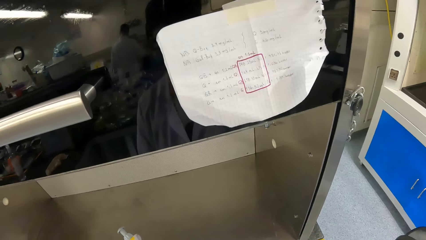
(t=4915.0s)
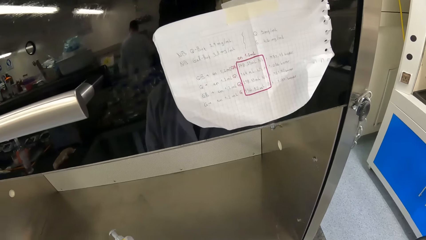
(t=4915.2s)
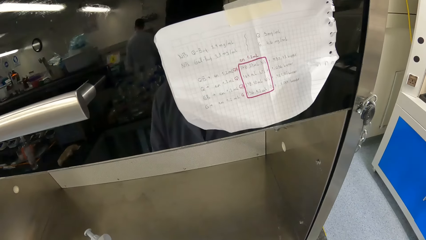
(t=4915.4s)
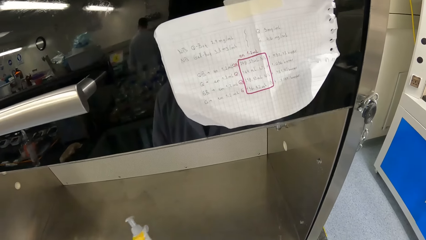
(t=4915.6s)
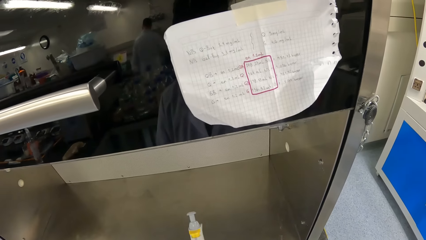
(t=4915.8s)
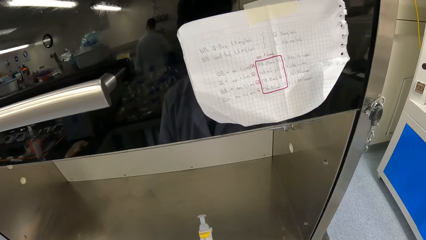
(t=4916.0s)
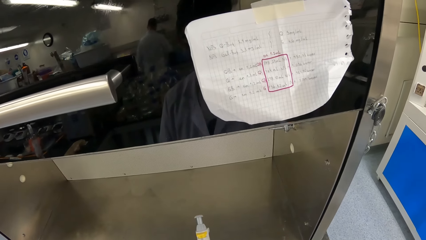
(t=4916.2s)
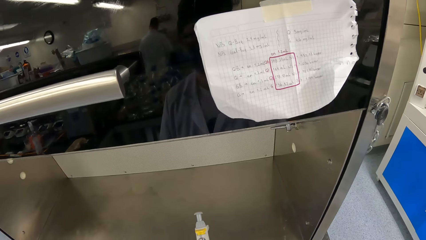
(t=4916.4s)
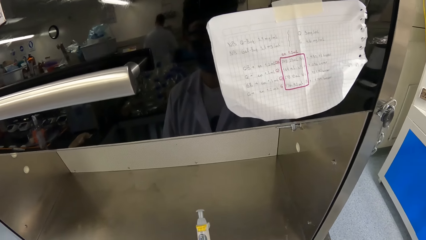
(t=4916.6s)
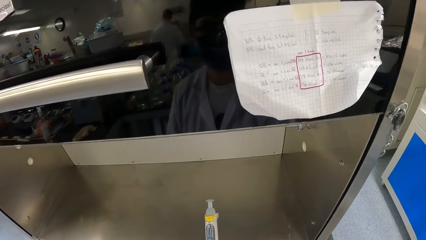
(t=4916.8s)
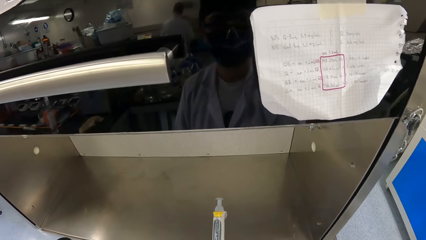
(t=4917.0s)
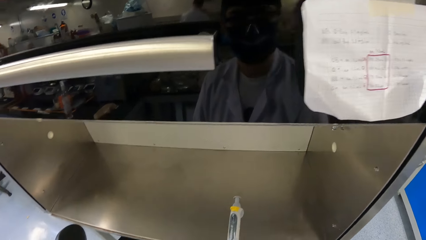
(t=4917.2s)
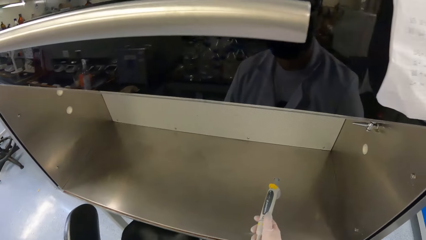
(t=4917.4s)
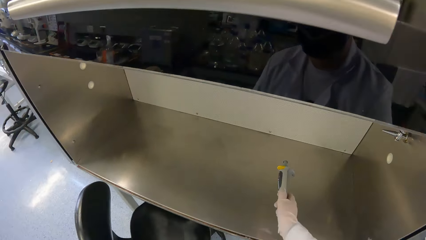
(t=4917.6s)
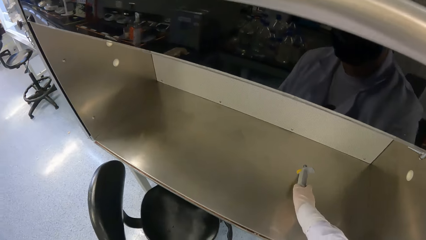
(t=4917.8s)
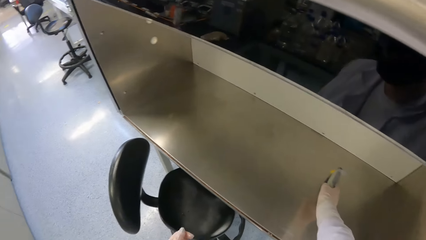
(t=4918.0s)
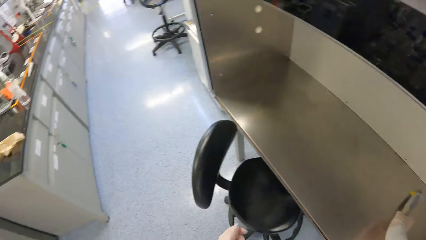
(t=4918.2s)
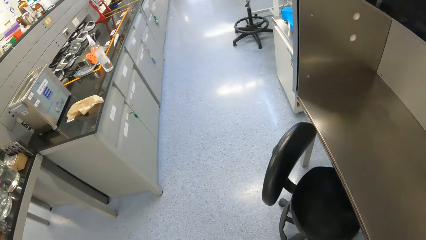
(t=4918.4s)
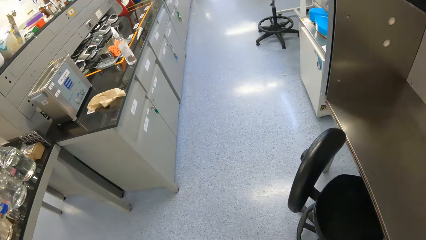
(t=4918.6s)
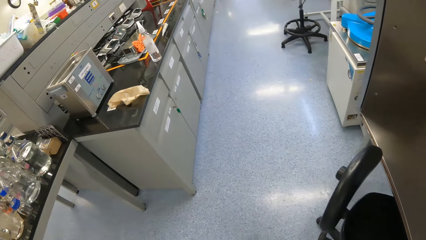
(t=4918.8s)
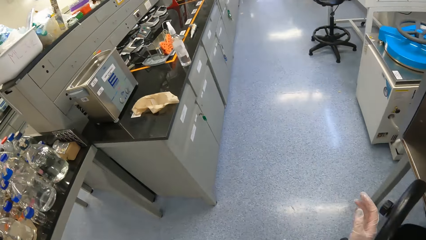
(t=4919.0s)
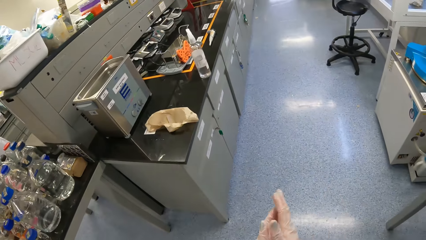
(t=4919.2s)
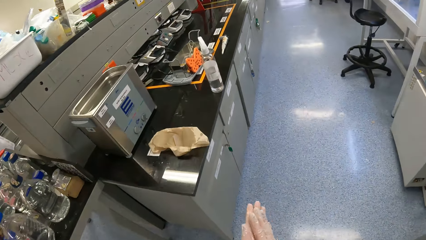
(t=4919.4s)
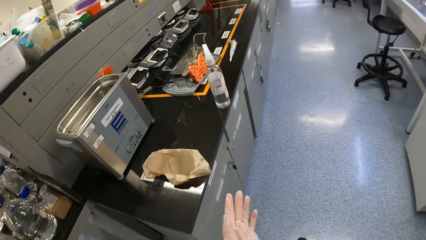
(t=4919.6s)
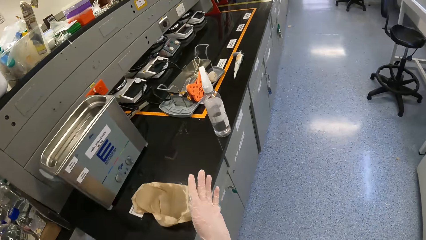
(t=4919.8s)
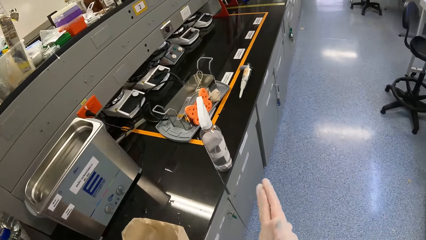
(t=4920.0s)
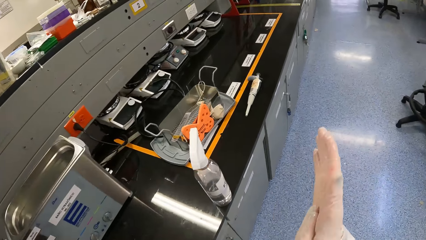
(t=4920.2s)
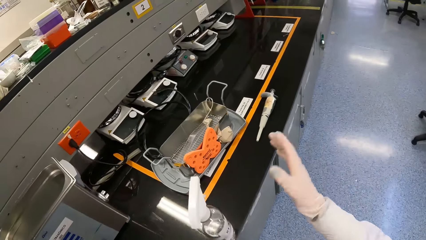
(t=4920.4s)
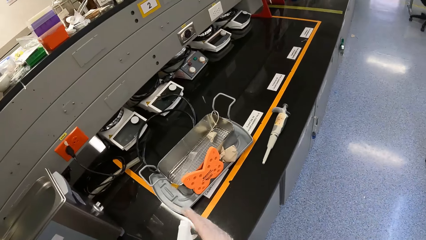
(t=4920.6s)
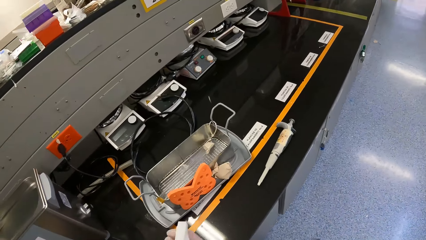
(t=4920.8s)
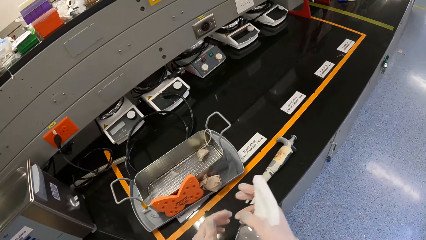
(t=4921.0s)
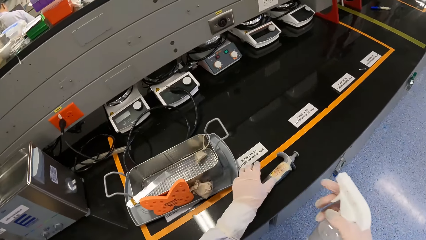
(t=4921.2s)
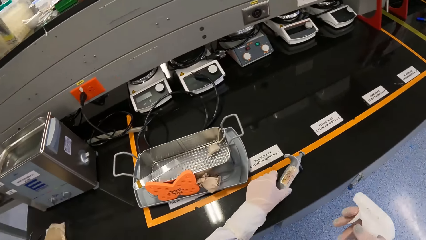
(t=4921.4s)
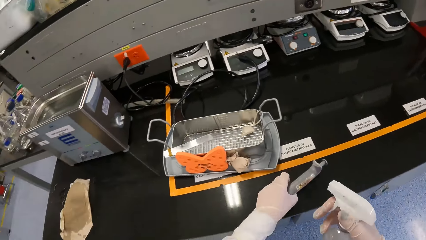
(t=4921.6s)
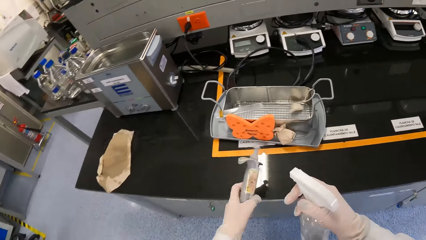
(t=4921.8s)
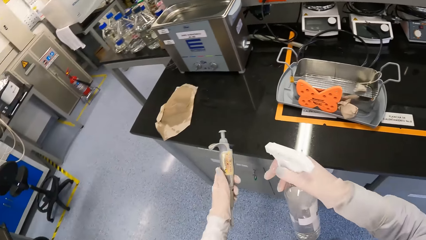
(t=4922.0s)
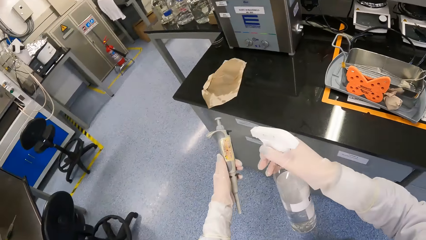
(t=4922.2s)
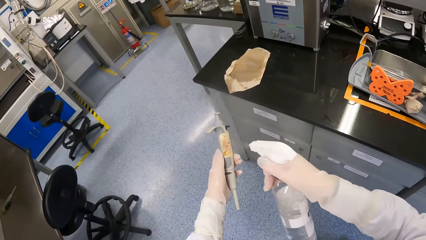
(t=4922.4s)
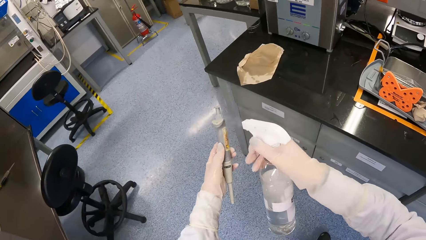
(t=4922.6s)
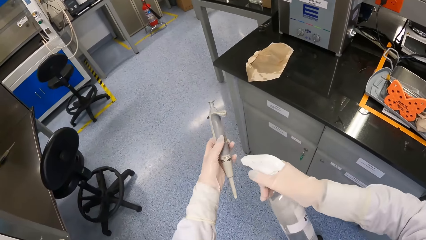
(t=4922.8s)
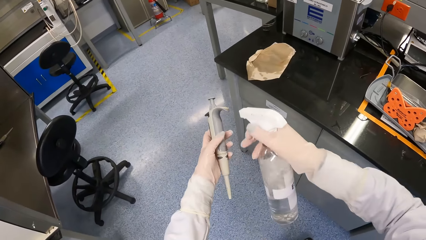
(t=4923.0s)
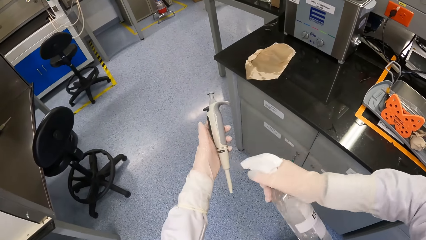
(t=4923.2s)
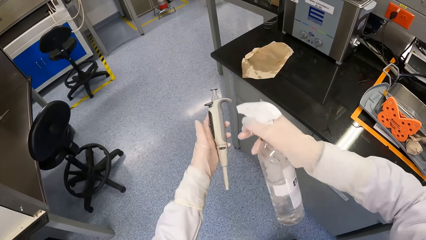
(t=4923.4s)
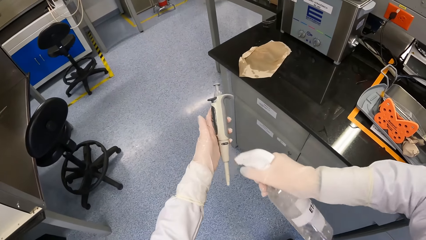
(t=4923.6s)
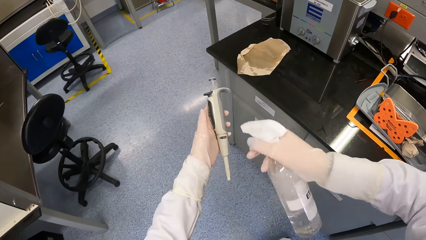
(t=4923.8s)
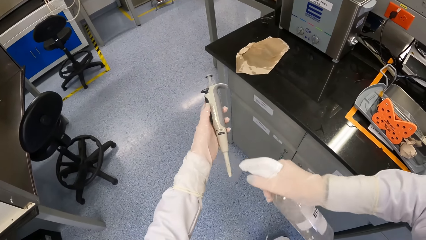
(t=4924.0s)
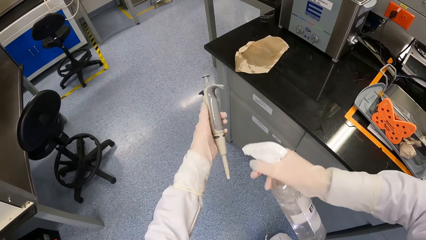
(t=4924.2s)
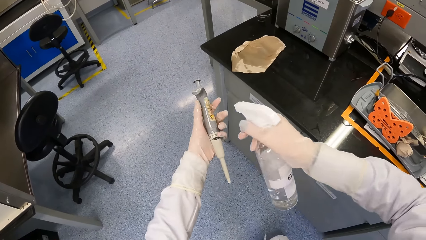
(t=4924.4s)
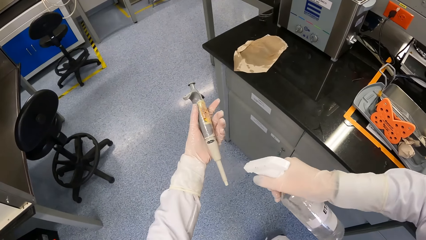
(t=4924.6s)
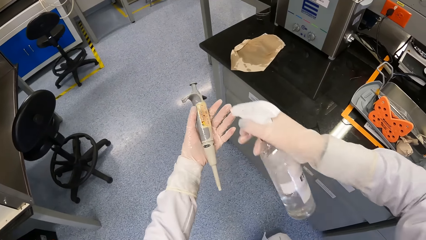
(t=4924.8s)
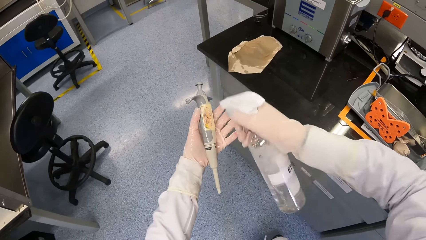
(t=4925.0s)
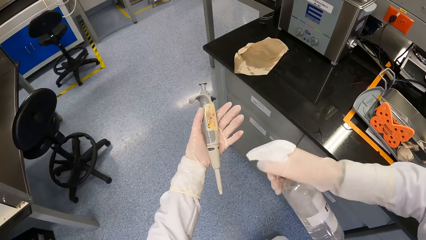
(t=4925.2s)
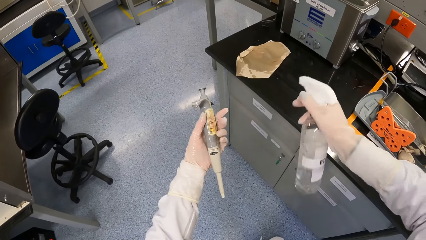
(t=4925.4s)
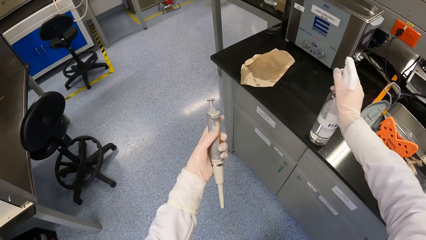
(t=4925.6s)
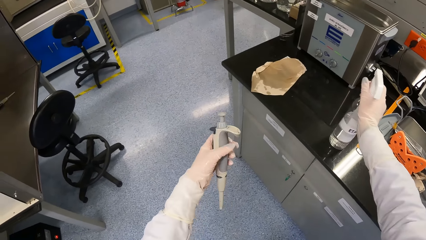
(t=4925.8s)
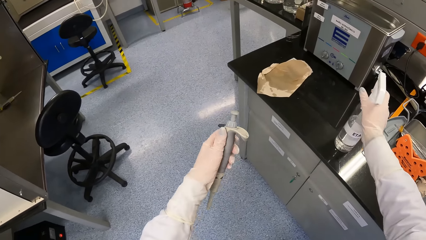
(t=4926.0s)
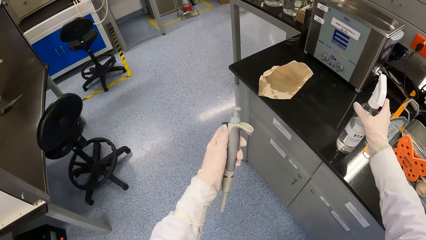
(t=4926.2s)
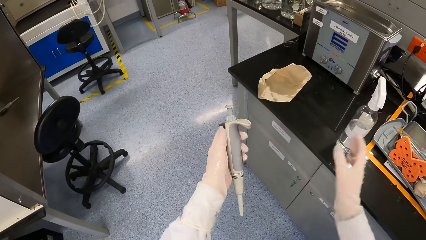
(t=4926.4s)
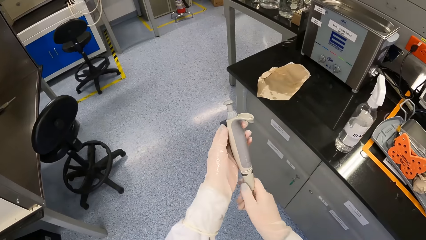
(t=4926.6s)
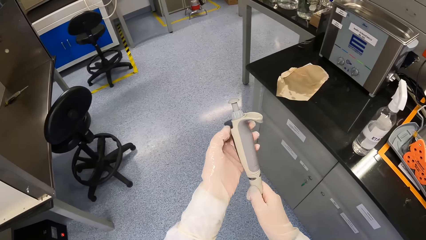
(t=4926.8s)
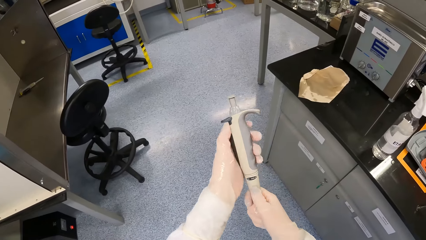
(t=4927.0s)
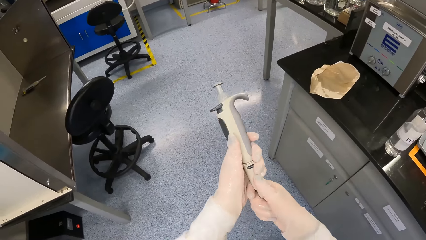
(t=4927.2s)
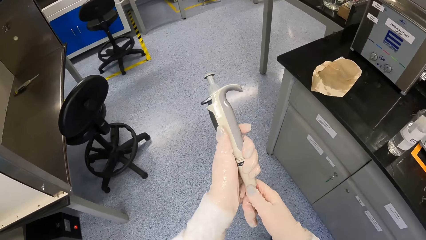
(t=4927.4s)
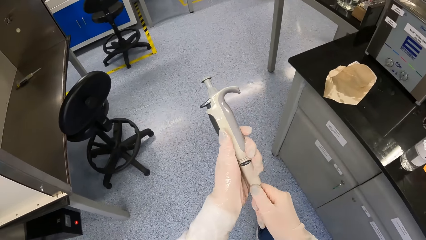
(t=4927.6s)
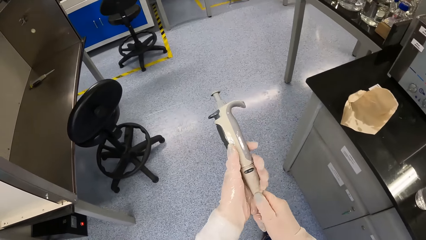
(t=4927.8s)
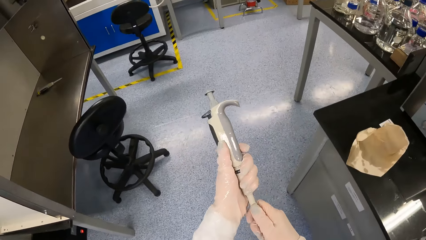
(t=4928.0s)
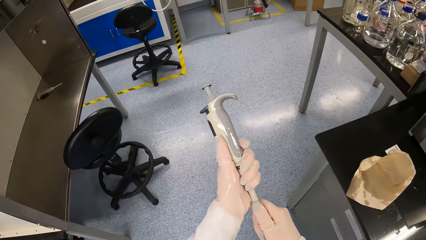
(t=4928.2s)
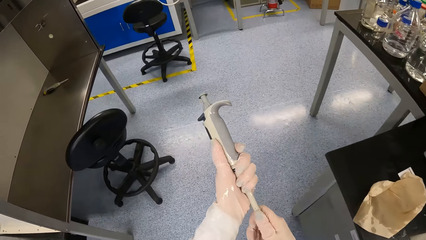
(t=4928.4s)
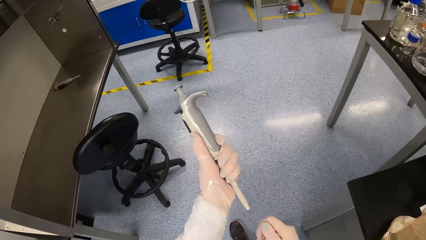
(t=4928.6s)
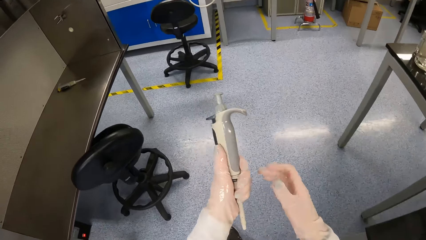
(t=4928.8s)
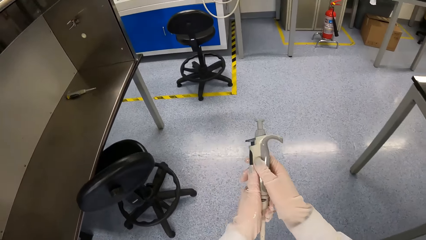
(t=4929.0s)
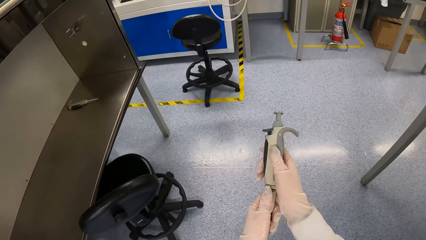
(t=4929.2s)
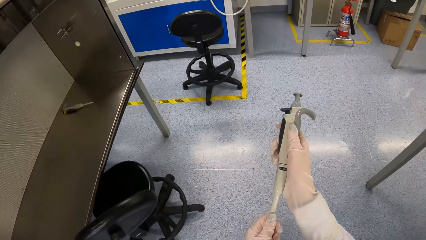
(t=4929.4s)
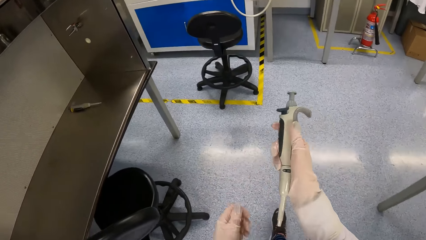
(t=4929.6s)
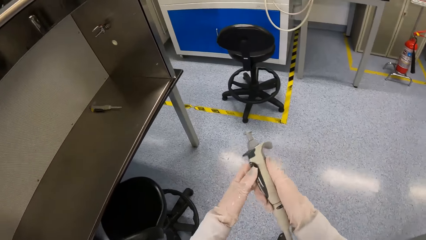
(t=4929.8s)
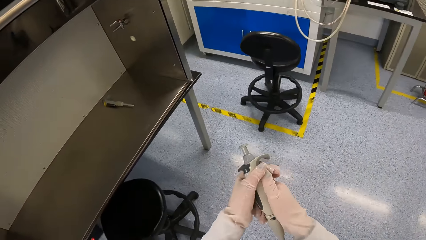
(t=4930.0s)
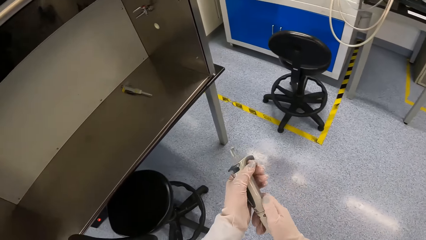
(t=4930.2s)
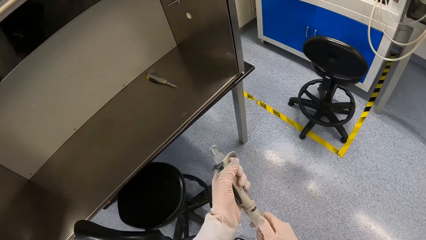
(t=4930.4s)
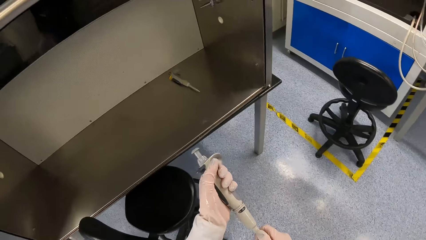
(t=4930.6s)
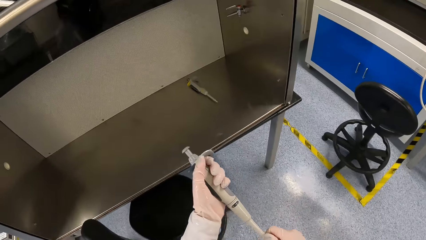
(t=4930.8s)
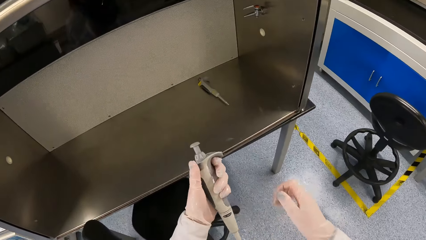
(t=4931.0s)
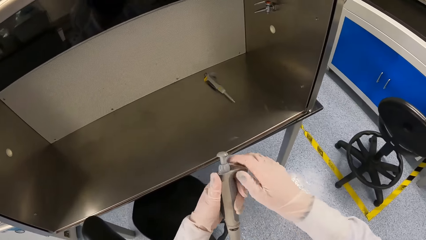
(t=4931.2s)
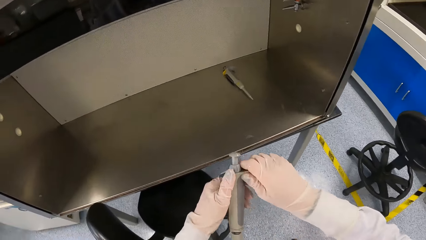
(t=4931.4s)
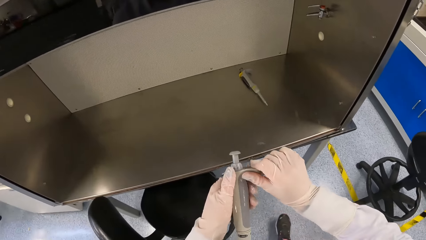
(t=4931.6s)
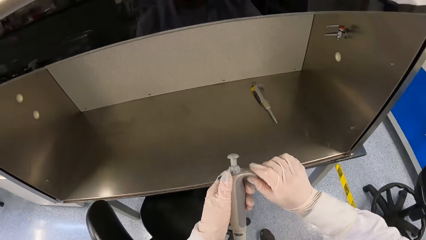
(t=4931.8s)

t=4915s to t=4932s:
The camera wearer drops the syringe on the fume cupboard with his right hand. He rubs his hands together. He walks around. He picks the sanitizer bottle from the table with his right hand. He picks the syringe from the table with his left hand. He sprays the syringe in his left hand with the sanitizer in the sanitizer bottle in his right hand. He drops the sanitizer bottle on the table with his right hand. He cleans the syringe with his hands.
